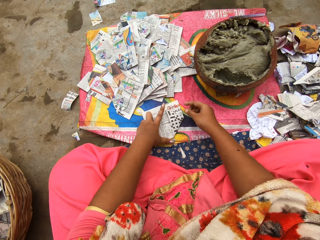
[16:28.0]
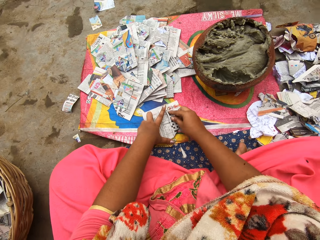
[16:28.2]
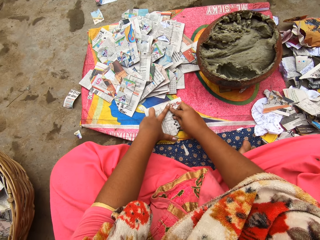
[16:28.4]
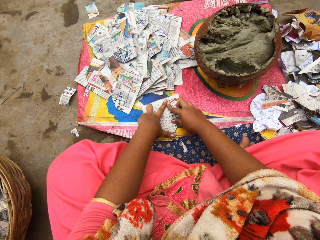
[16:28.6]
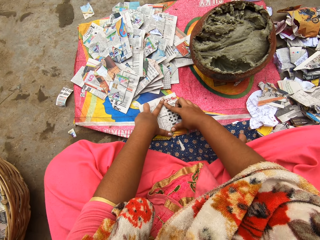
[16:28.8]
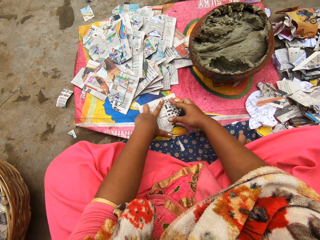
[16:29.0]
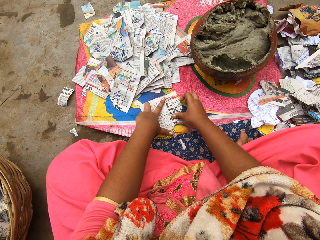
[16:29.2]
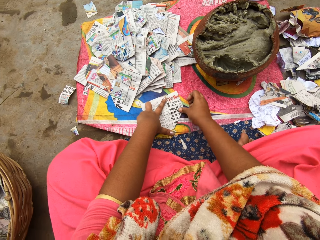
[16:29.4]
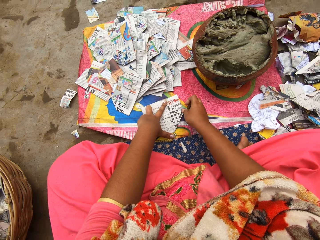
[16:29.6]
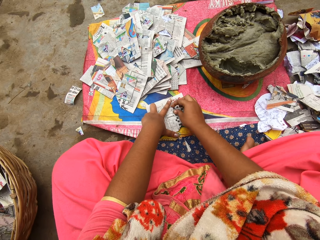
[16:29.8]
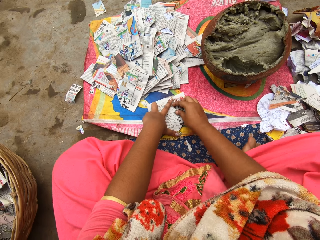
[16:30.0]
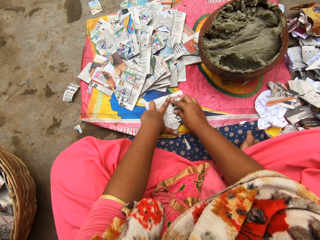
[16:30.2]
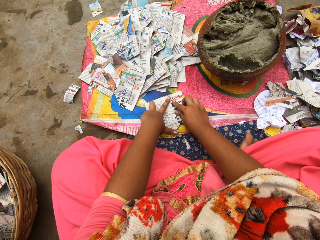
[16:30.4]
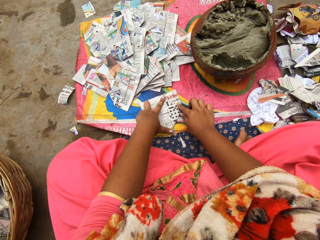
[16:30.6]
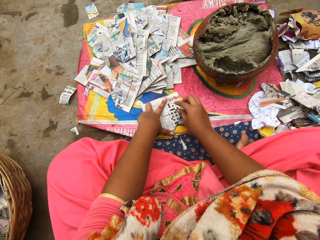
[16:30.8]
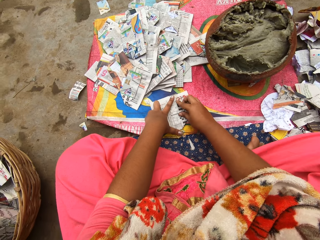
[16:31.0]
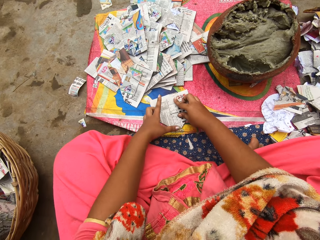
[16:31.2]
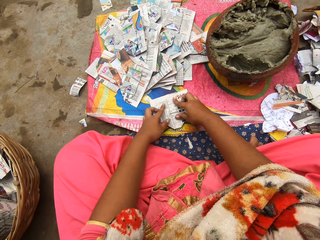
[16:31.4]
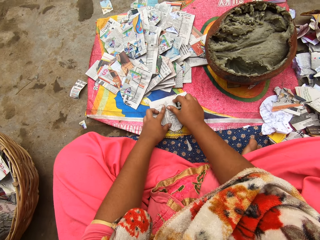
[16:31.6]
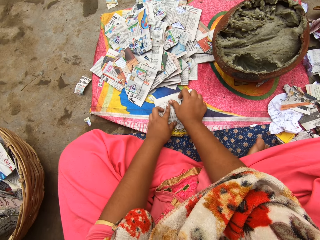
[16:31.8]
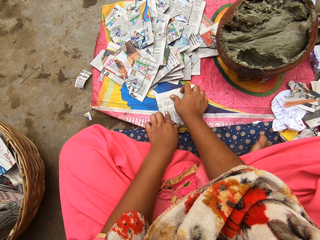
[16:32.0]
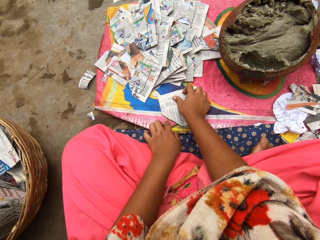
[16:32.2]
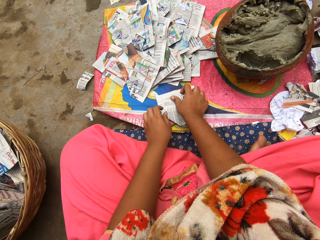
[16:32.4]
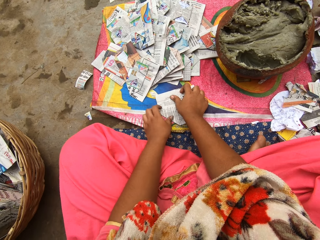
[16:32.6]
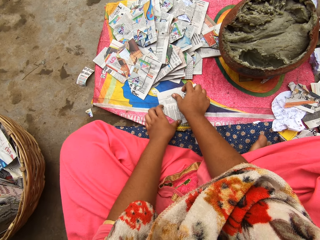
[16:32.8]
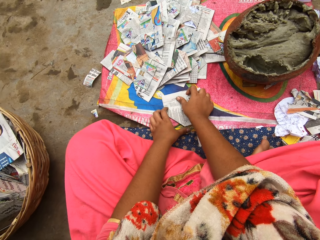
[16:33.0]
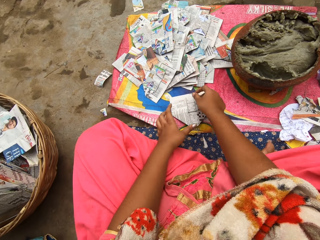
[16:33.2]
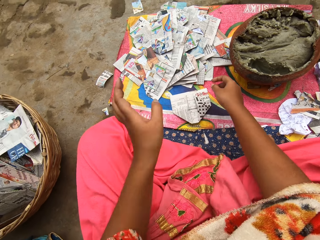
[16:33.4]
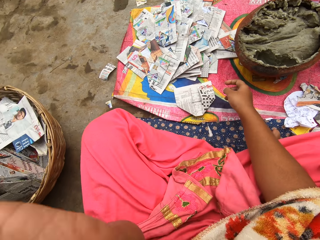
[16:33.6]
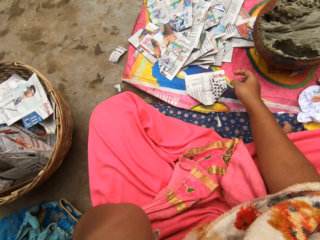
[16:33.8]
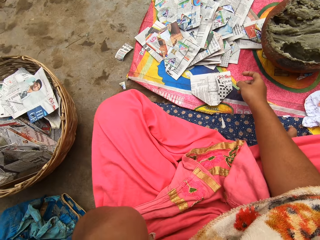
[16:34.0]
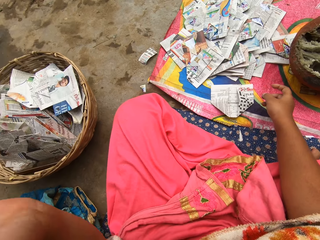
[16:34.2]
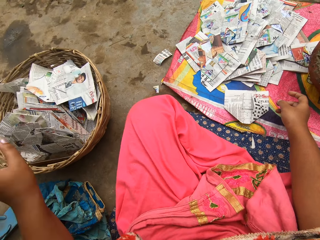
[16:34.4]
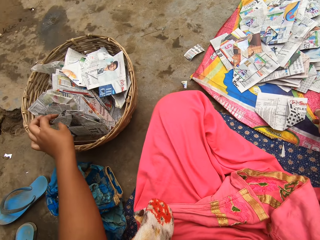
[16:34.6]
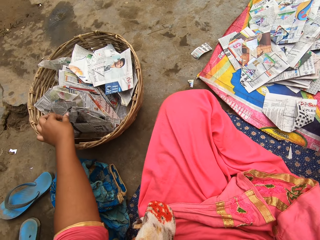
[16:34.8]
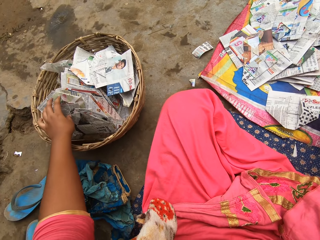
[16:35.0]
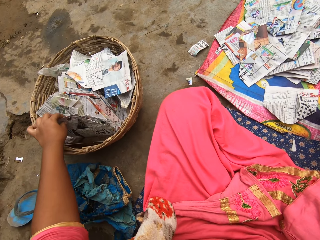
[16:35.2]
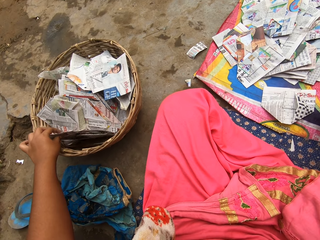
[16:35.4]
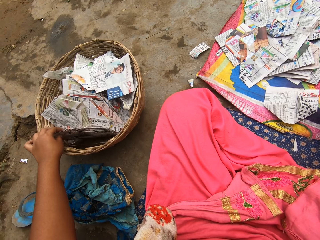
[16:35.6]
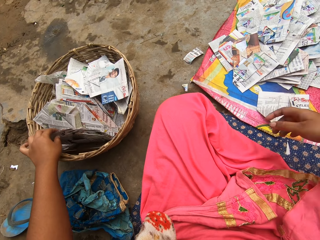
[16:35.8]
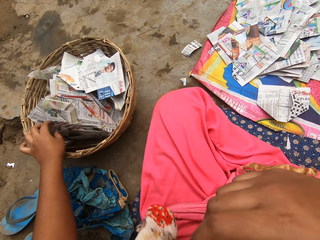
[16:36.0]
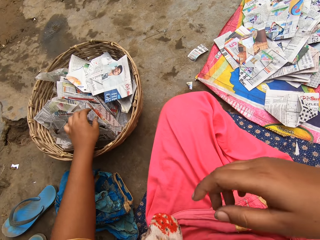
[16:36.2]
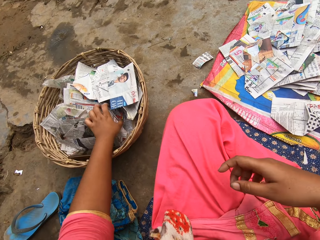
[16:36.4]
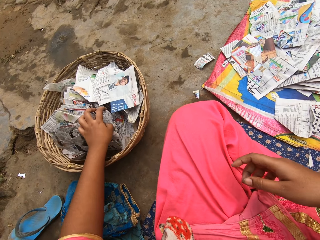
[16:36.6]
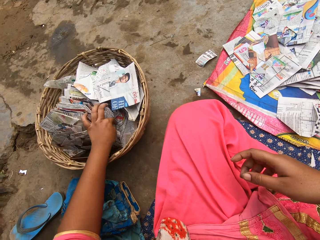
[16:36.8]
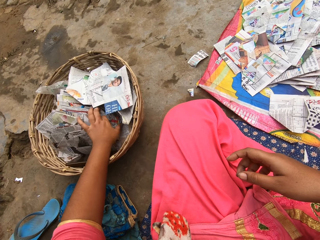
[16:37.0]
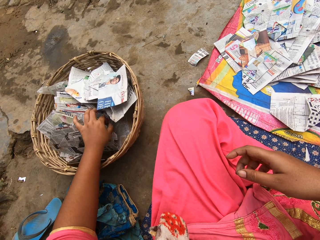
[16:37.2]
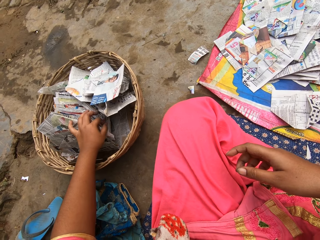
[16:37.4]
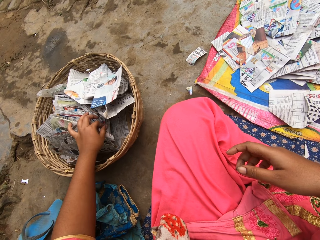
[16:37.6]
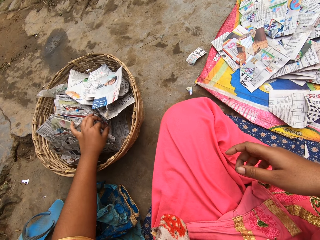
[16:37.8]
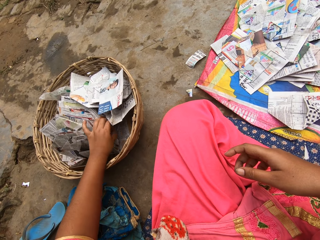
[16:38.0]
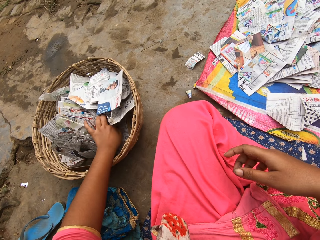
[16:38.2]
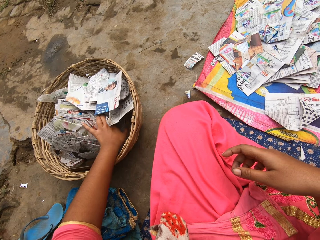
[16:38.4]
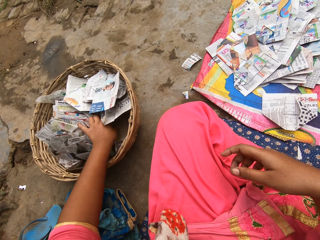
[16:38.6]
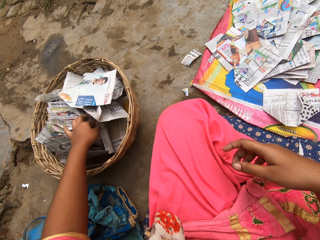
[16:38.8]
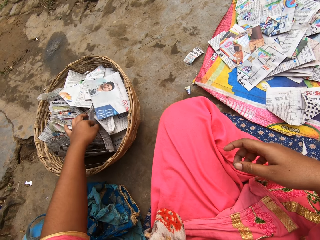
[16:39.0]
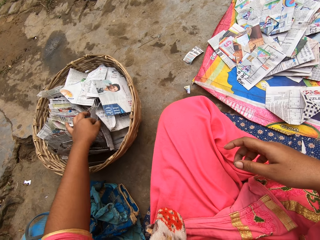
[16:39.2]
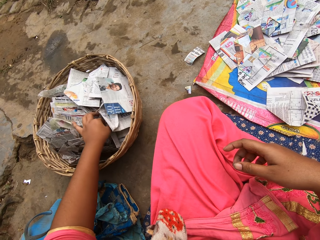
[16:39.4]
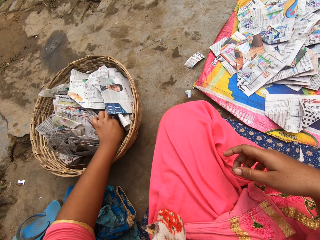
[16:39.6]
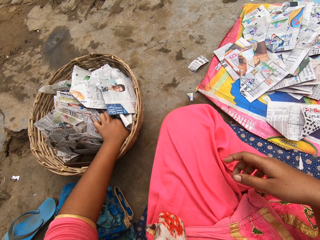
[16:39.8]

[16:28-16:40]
The camera wearer touches her ear with the left hand. She adjusts her camera with her left hand. She touches the papers in the basket. She moves the right hand.

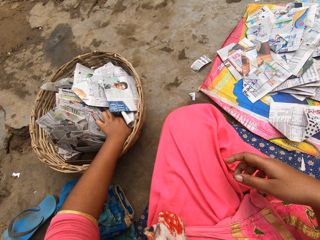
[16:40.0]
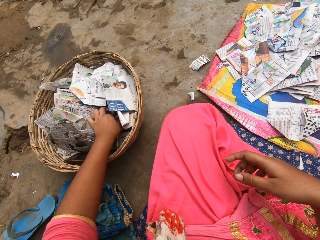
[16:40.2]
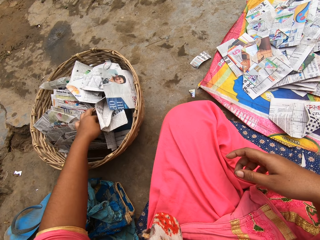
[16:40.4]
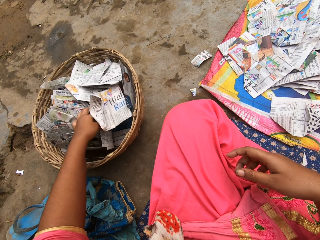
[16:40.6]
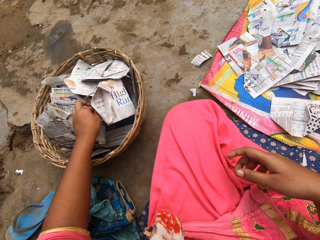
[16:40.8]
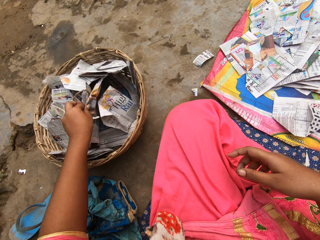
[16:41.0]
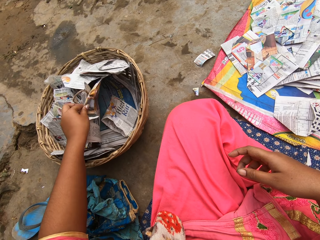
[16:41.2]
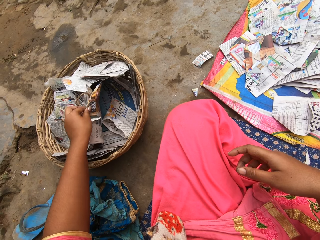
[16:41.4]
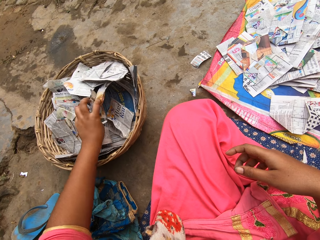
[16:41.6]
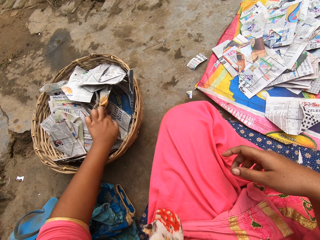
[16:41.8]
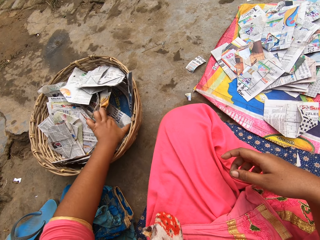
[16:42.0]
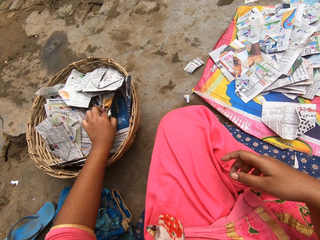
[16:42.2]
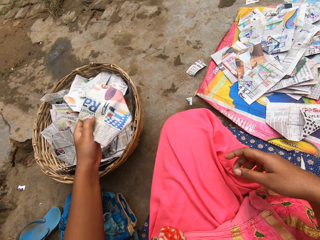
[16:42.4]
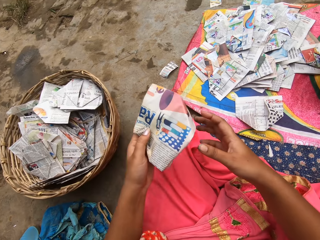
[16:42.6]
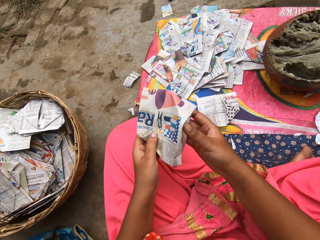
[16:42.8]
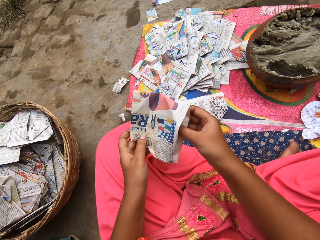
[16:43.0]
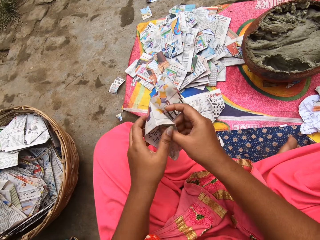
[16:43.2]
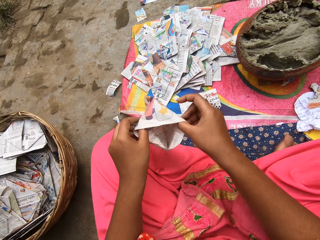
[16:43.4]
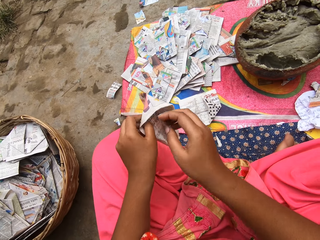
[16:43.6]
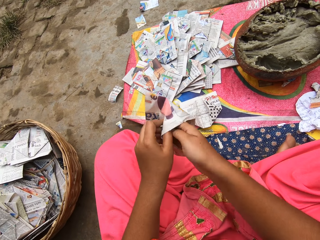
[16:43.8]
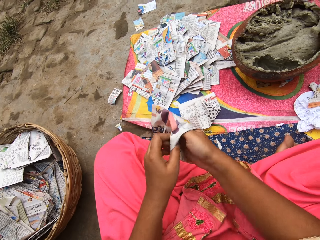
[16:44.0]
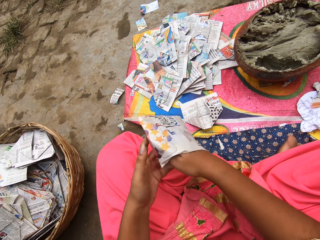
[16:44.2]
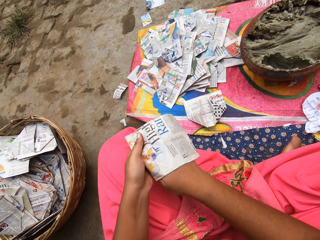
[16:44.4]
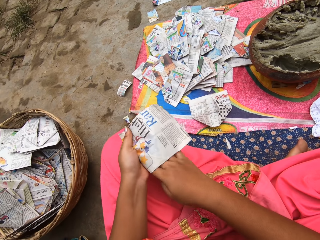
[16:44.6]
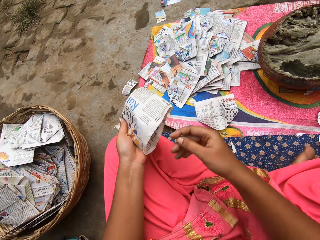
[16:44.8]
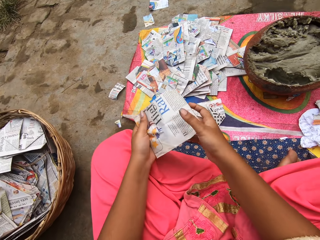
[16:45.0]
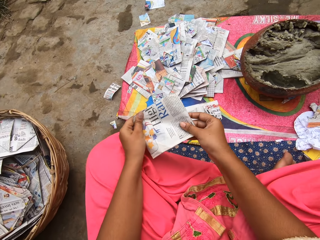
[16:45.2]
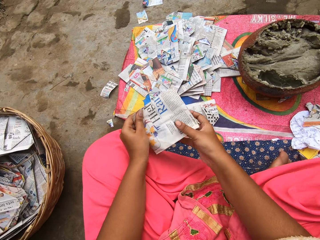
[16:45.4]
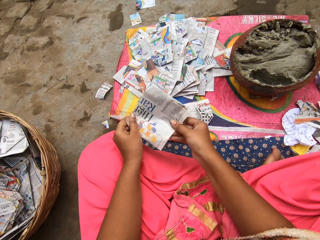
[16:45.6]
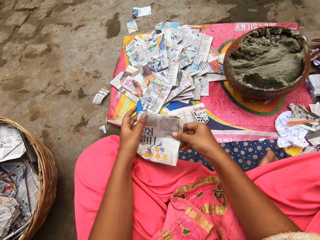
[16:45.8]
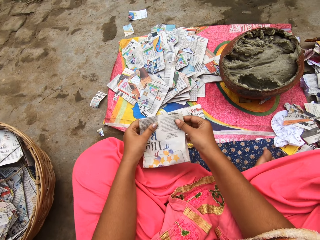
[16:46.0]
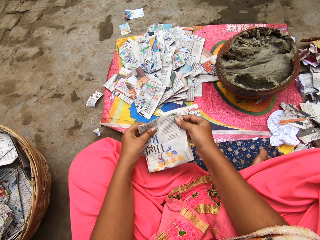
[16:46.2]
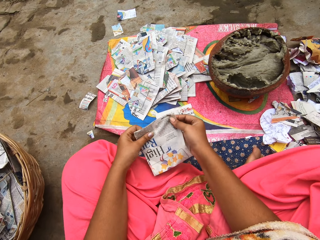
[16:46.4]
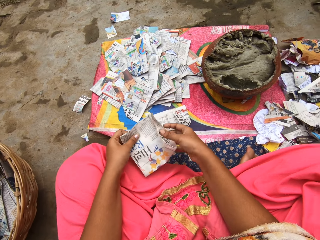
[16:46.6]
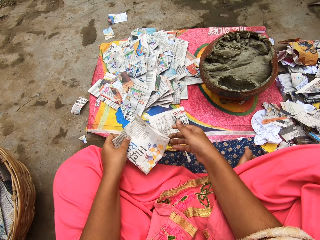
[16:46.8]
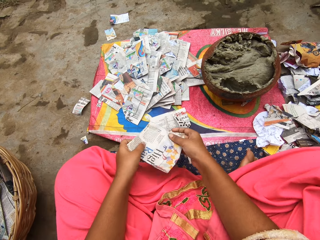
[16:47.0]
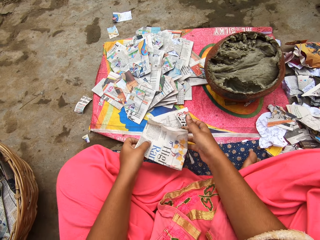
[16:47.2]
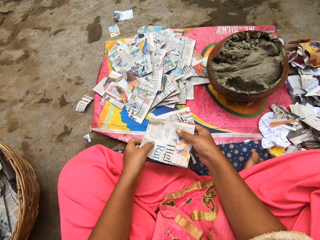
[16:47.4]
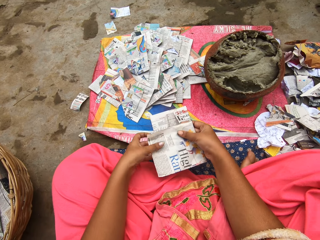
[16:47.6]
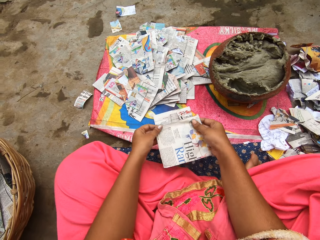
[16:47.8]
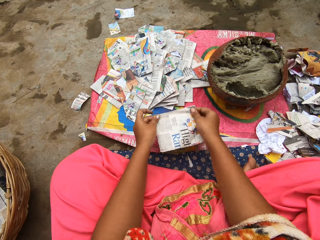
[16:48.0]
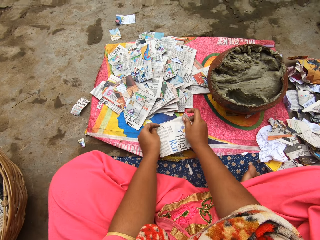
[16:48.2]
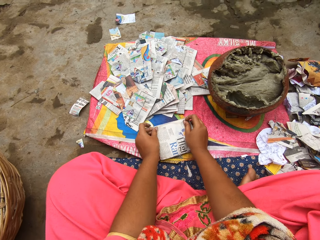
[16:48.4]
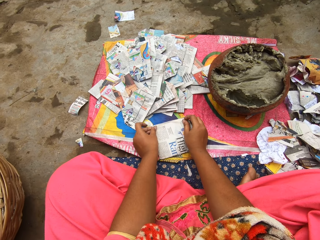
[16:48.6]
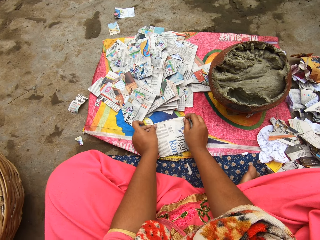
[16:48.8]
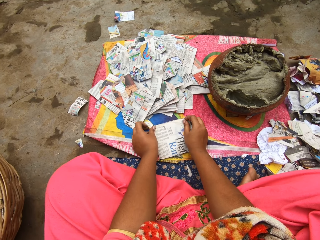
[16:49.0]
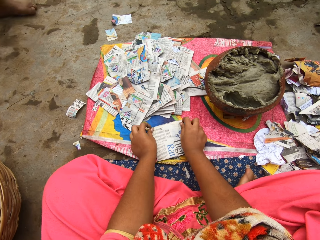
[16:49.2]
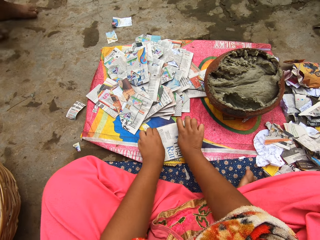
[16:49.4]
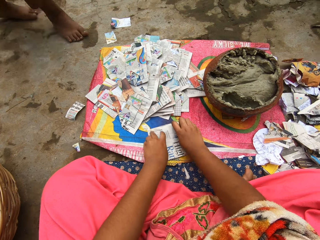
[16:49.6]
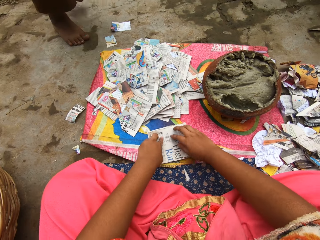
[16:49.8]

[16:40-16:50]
The camera wearer picks a piece of paper from the basket with her left hand. She adjusts the paper in the hands. She holds the piece of paper with both hands. She puts the paper on the table. She folds the paper on the sac on the ground with both hands.
